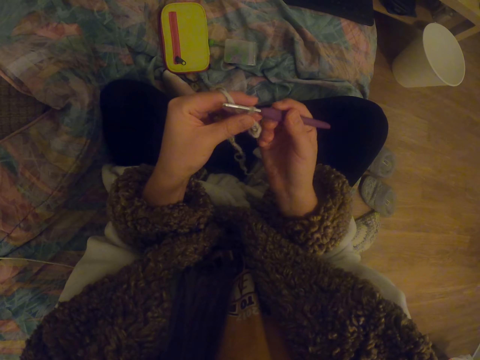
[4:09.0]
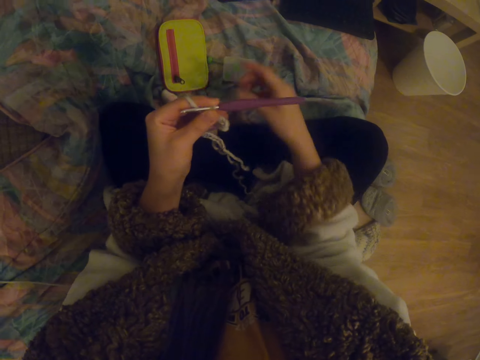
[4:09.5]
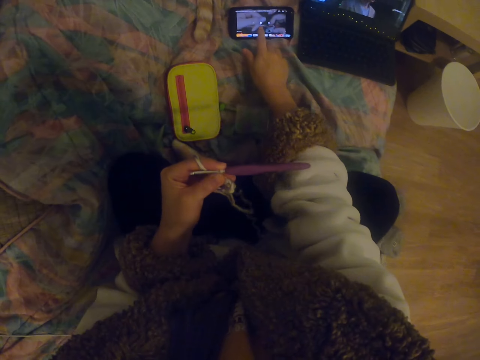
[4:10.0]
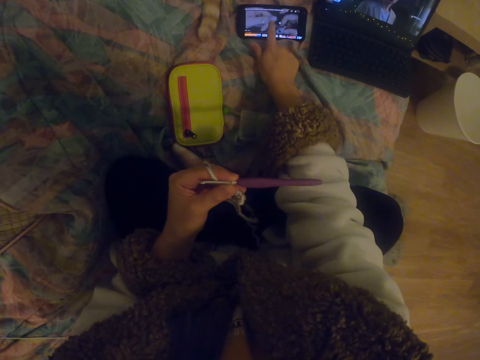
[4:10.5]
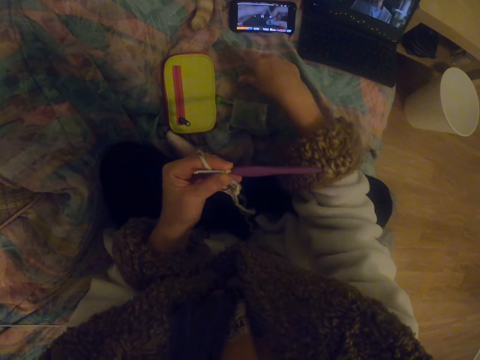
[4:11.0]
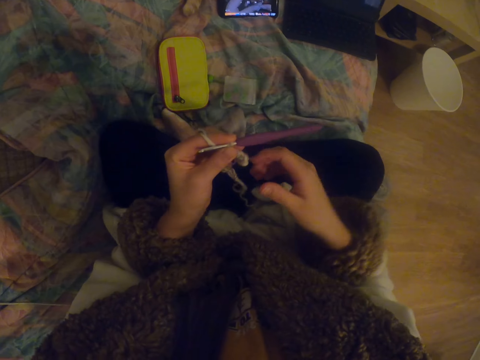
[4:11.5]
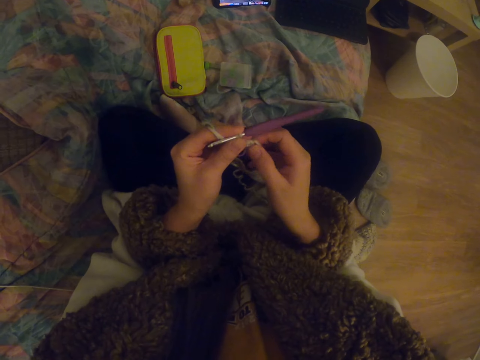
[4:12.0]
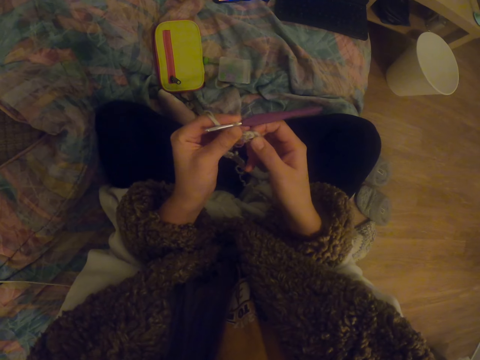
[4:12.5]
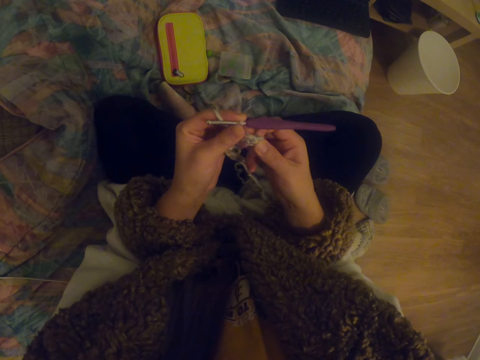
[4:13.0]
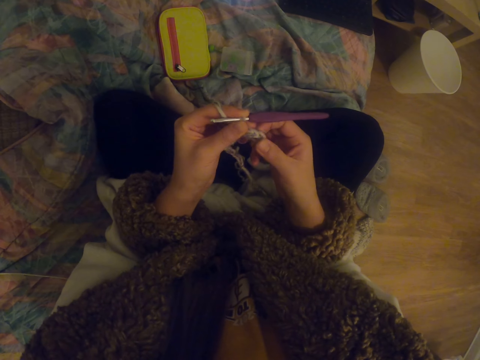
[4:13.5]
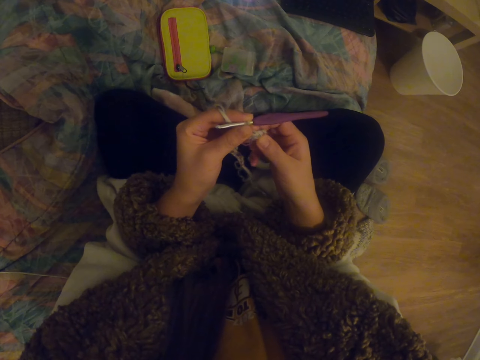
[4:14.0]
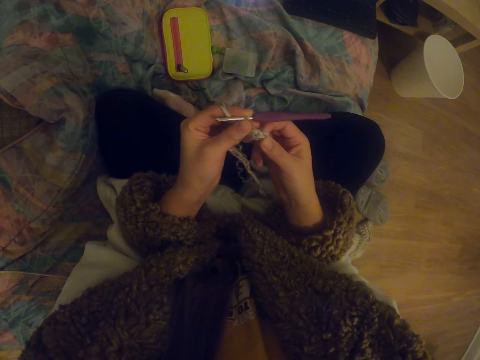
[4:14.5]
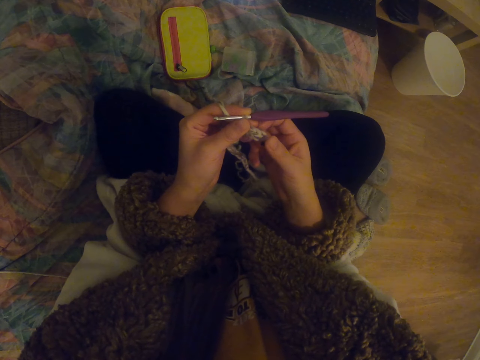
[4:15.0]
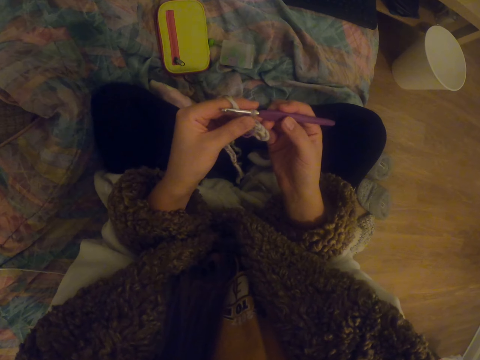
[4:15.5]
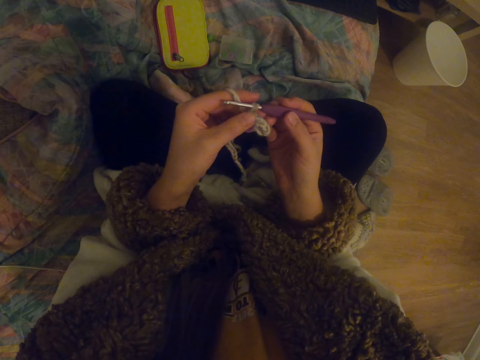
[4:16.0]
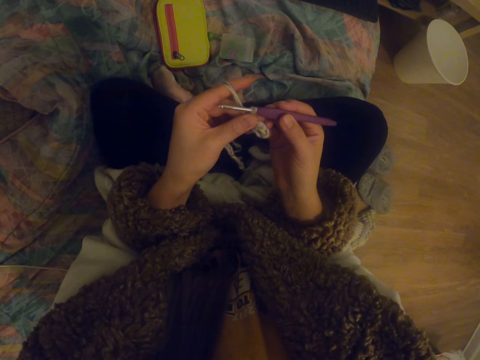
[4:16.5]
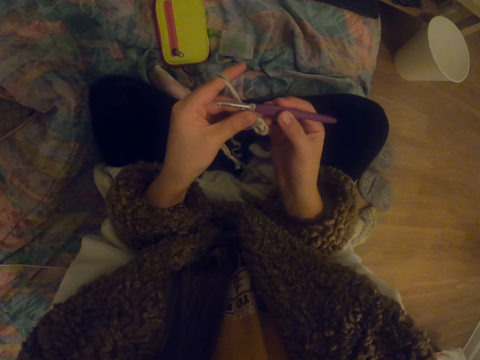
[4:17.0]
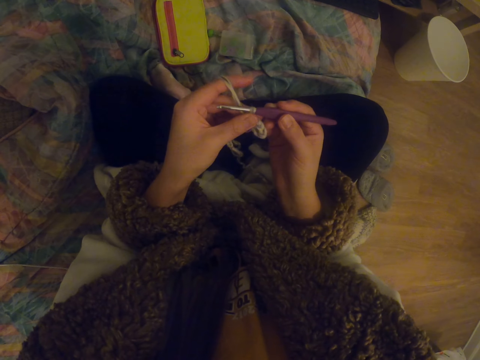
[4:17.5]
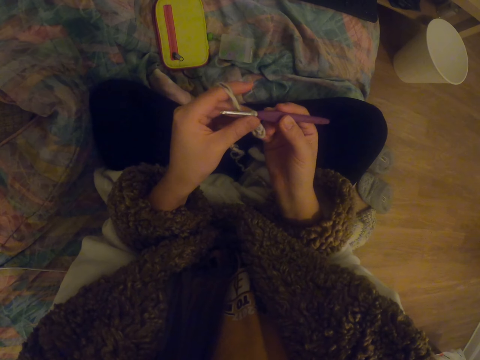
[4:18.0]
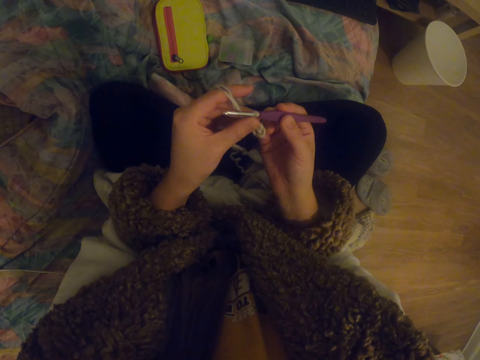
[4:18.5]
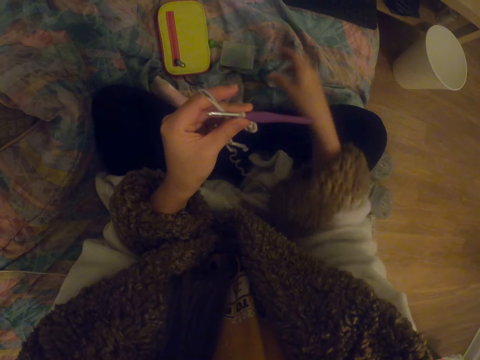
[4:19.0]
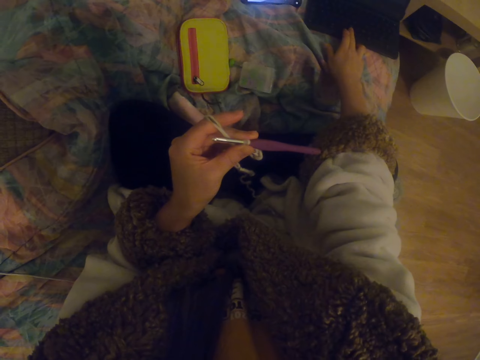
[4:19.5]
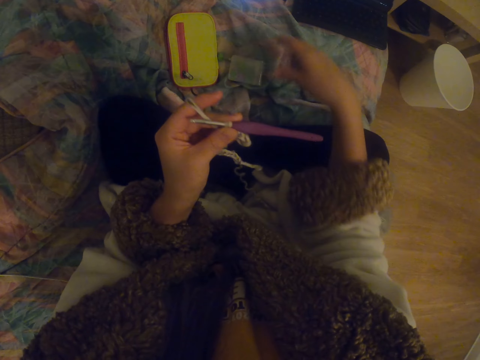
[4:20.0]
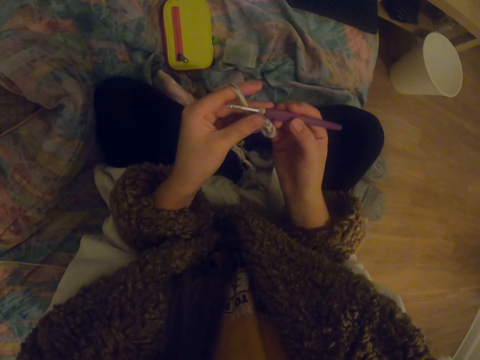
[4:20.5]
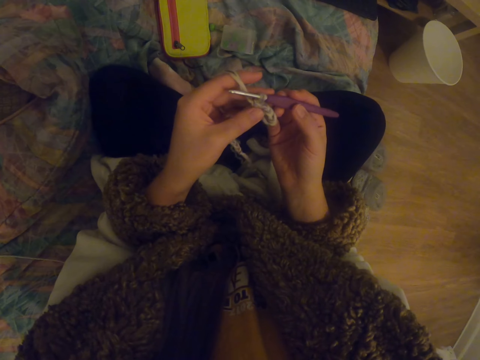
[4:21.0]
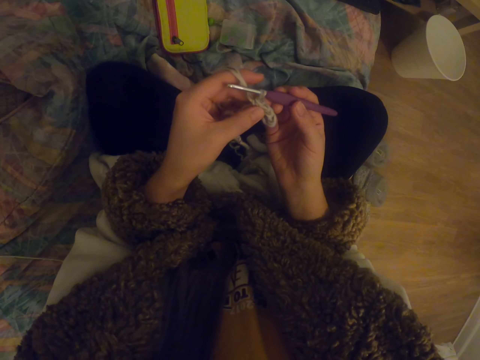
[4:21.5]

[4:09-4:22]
The camera wearer stares at the garment. They swing the right hand. They operate the phone. They touch the mobile phone. They swing the right hand. They touch the thread with the right hand. They stretch the garment. They hold the crochet hook with the right hand. They stare at the garment. They swing the right hand. They swing the right hand again. They touch the tablet. They stretch the hand. They hold the crochet hook with the right hand.

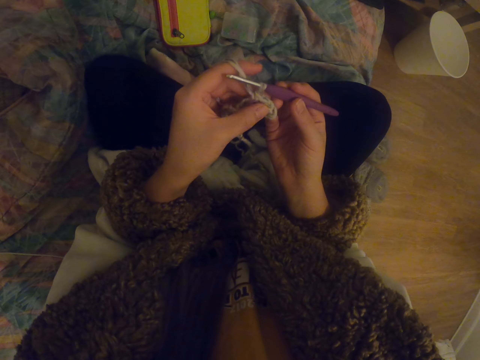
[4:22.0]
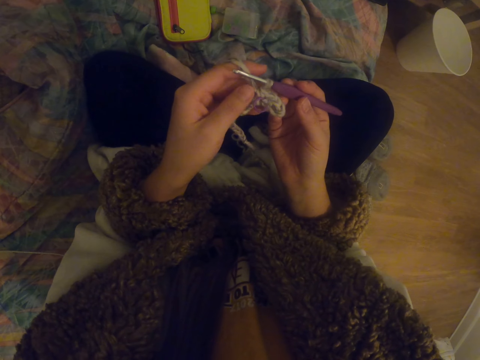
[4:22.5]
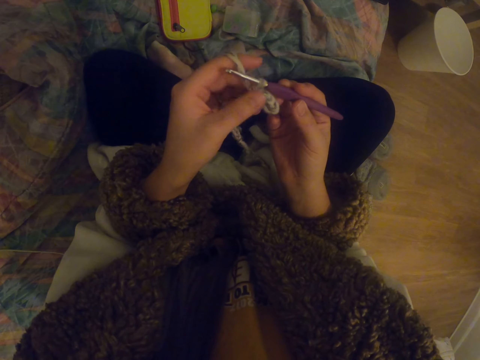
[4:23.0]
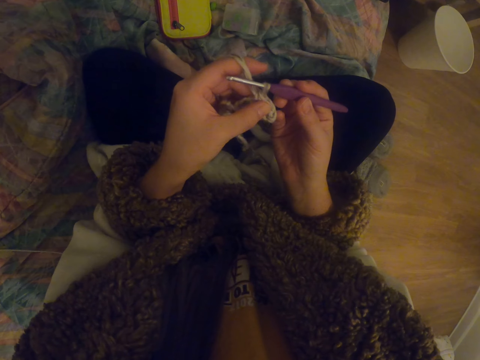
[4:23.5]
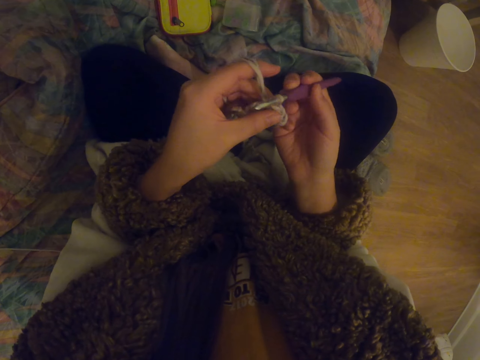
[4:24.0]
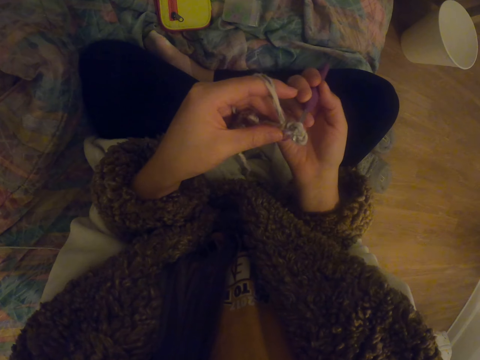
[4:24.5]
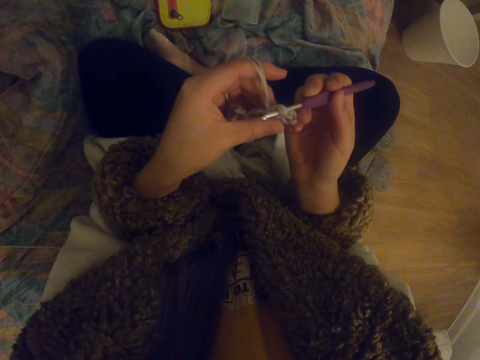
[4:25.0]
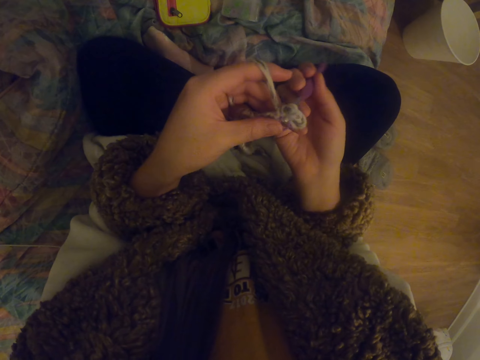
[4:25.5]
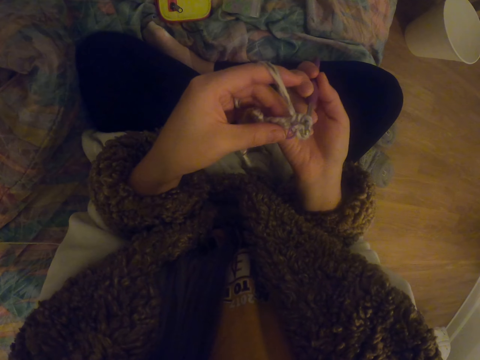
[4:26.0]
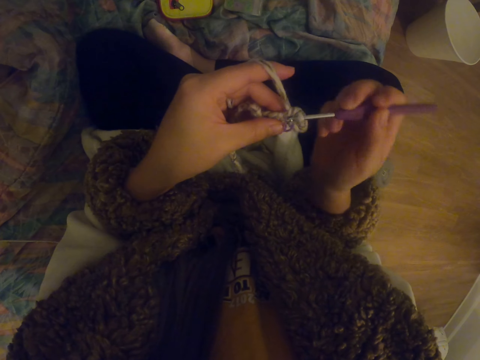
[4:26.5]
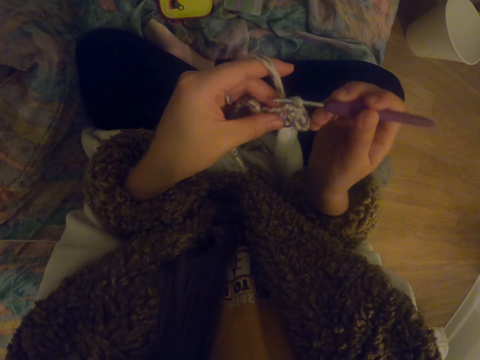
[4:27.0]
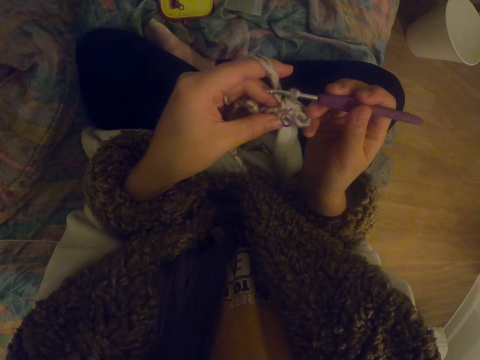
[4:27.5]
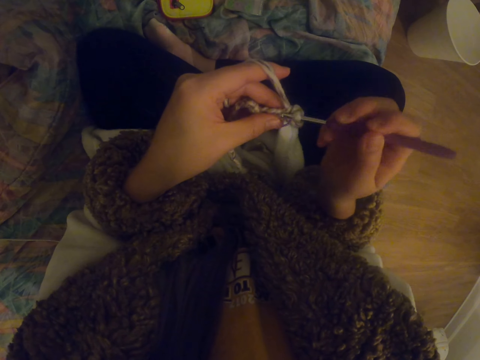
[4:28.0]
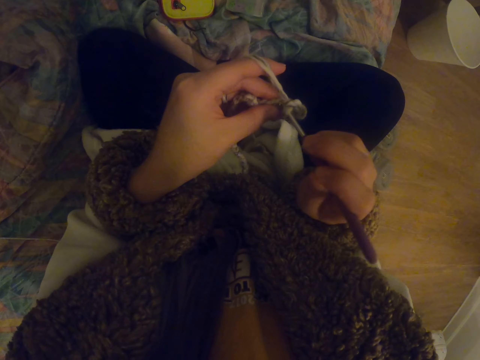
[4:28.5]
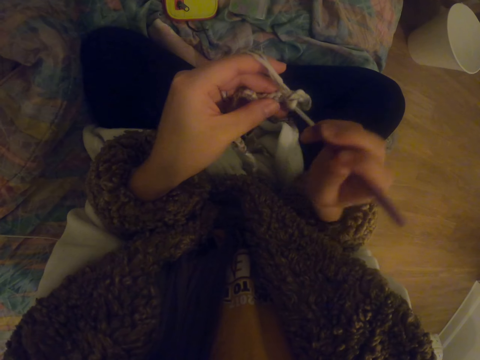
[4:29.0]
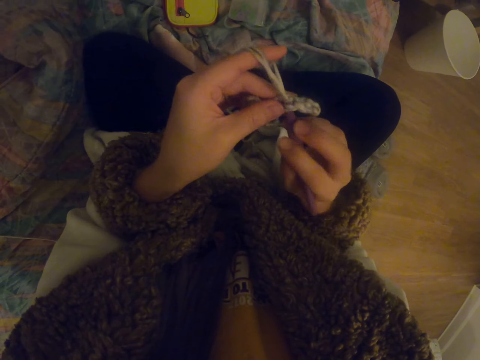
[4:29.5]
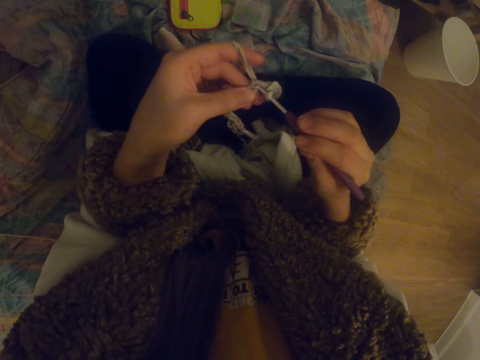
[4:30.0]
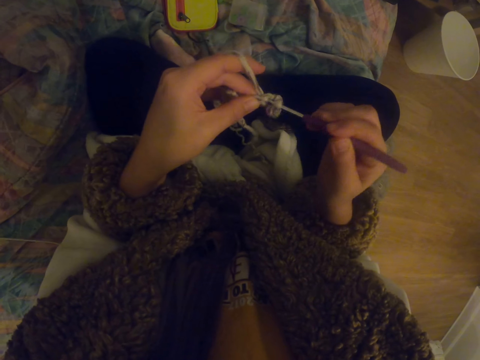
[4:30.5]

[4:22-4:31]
The camera wearer stares at the garment. They touch the crochet with the left hand. They crochet the crochet using a crochet hook.

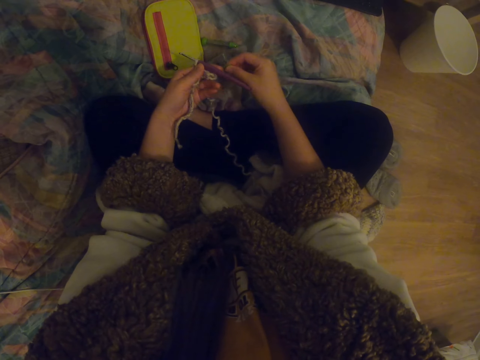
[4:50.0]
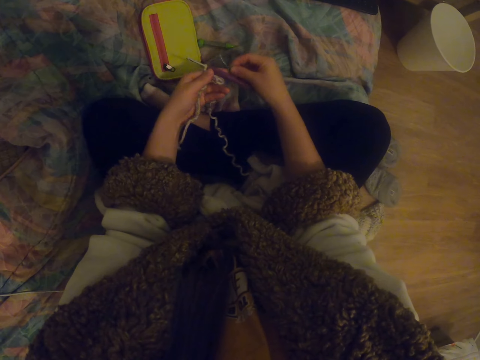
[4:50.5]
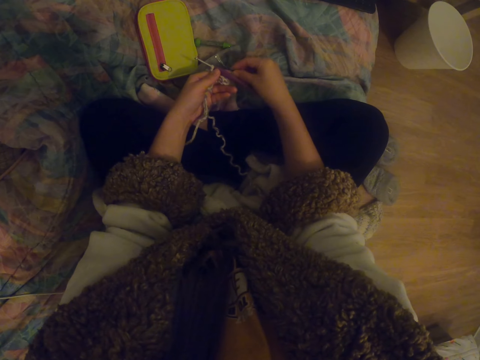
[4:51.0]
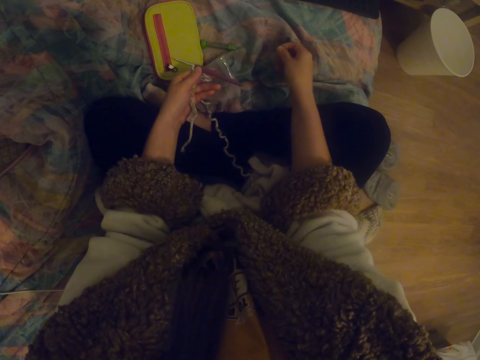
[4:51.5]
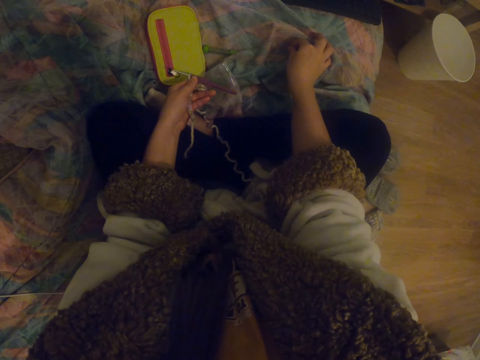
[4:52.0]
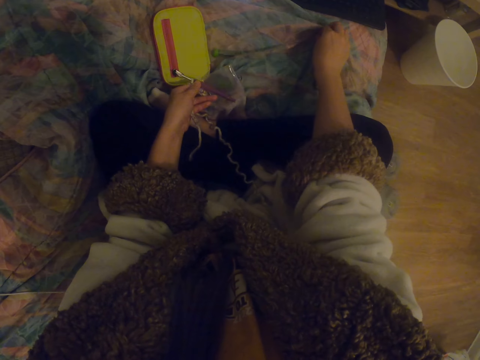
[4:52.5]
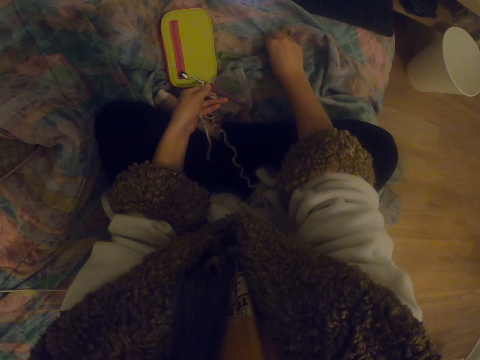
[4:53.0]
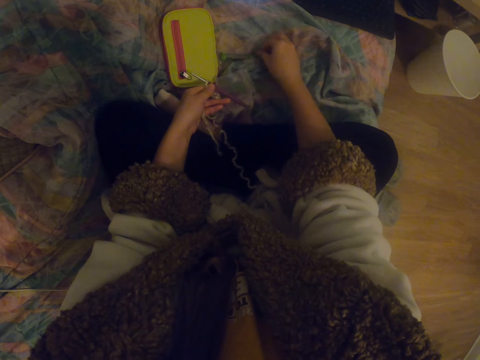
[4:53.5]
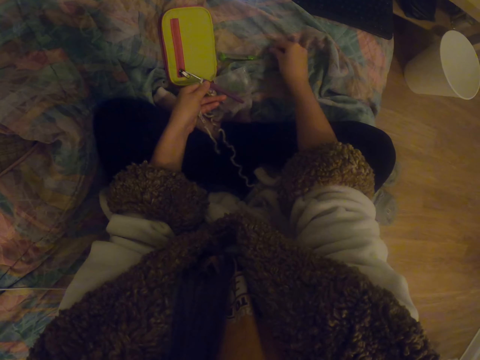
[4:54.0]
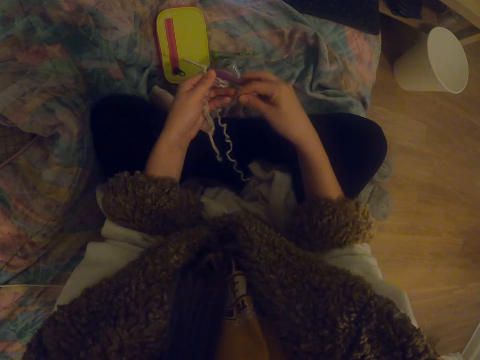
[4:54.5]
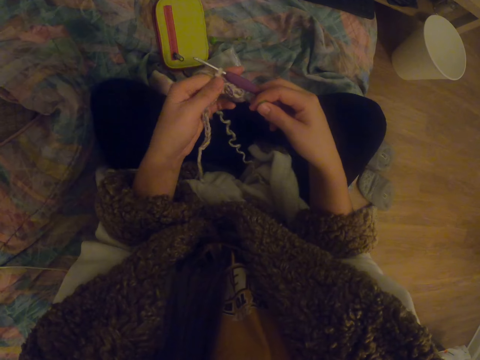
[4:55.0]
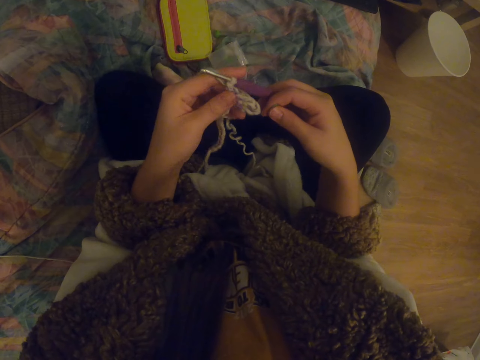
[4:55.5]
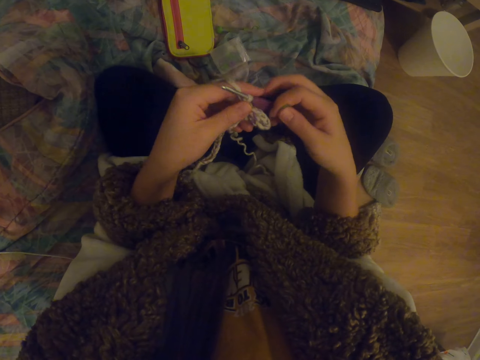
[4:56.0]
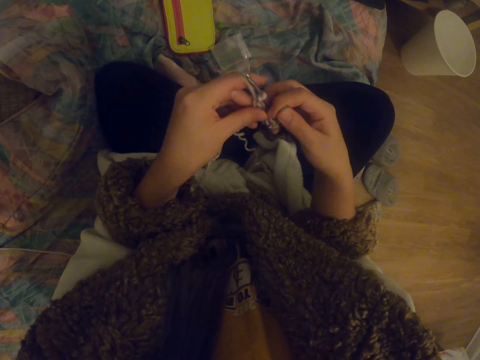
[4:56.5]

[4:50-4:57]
The camera wearer spreads the sheet. They put something down.
